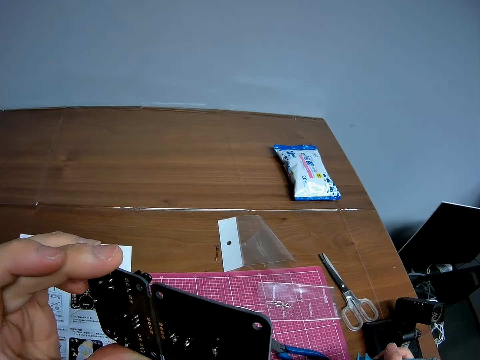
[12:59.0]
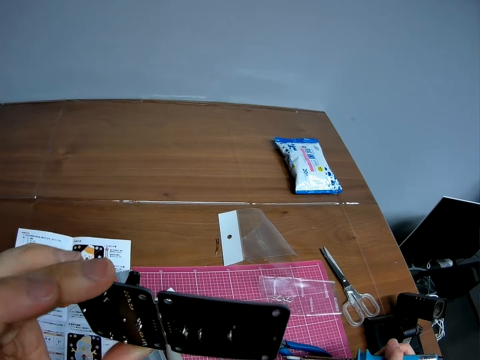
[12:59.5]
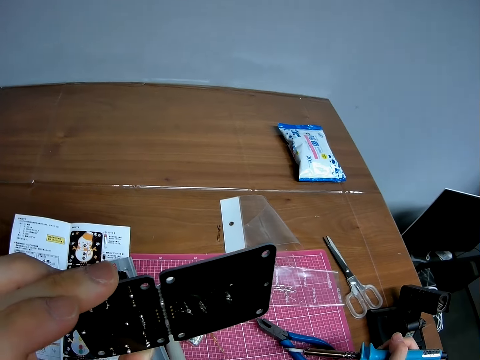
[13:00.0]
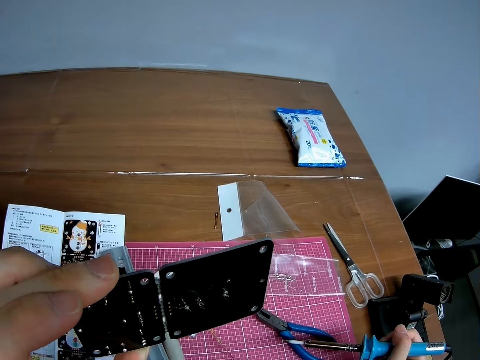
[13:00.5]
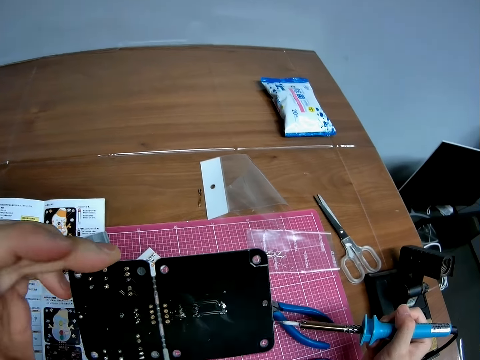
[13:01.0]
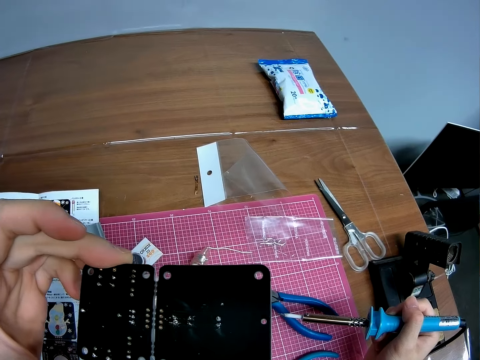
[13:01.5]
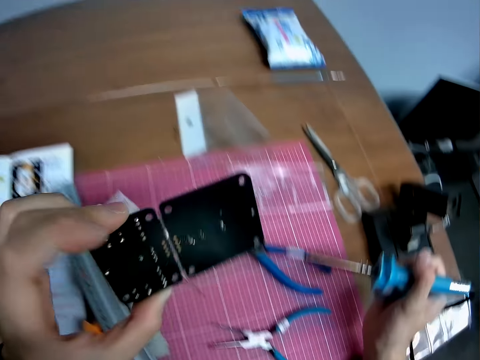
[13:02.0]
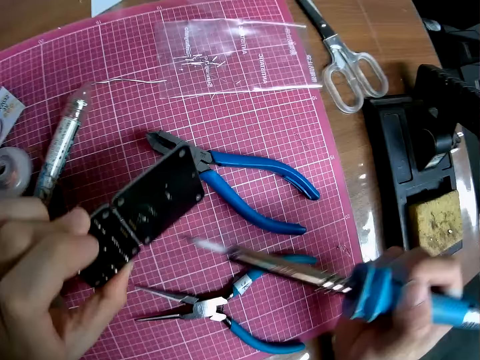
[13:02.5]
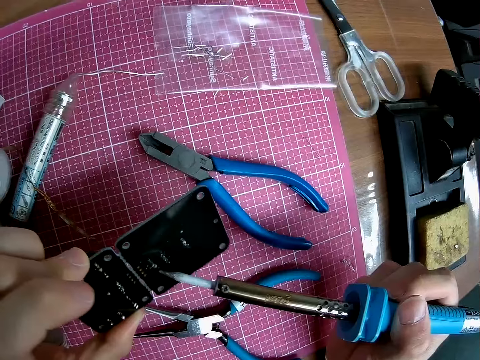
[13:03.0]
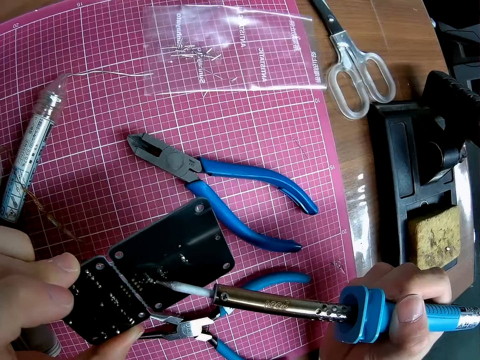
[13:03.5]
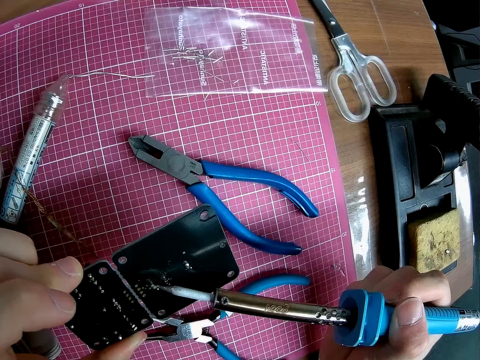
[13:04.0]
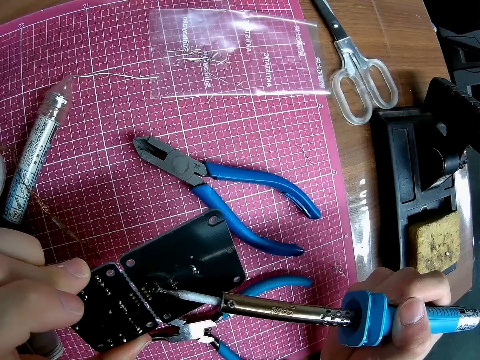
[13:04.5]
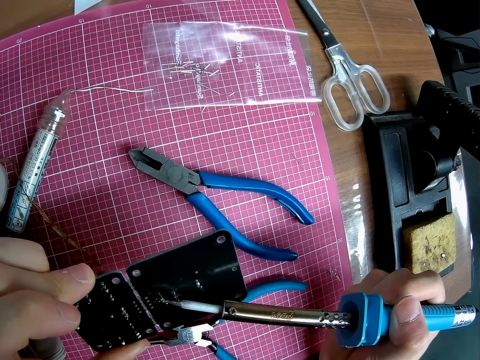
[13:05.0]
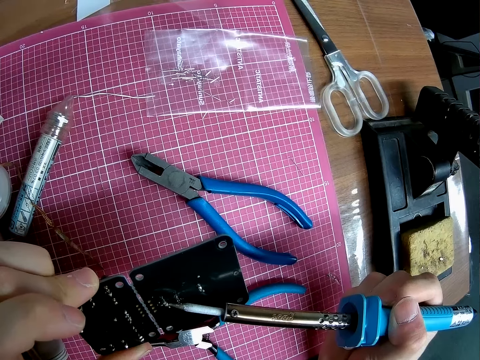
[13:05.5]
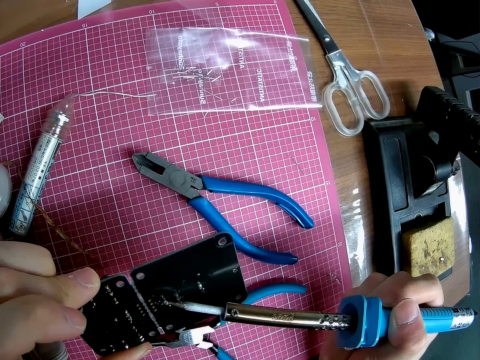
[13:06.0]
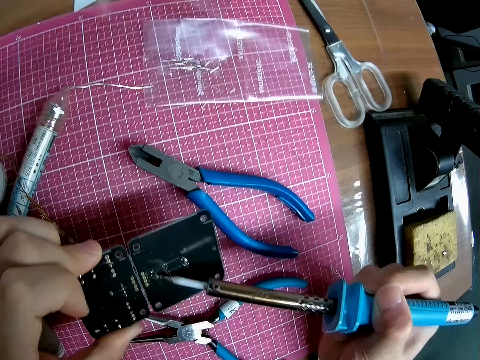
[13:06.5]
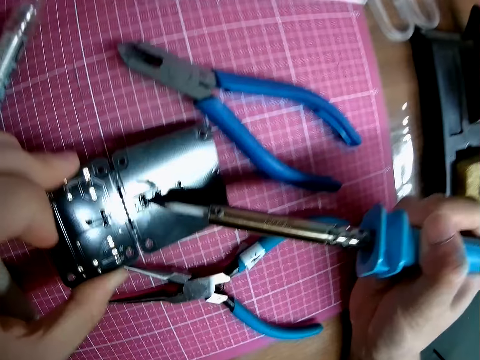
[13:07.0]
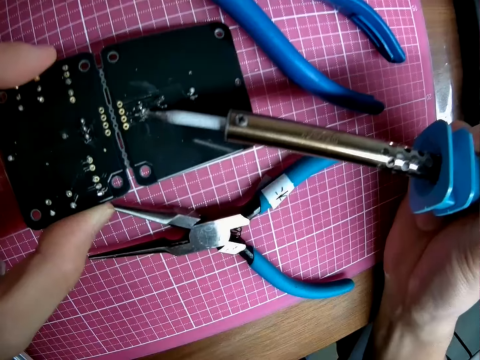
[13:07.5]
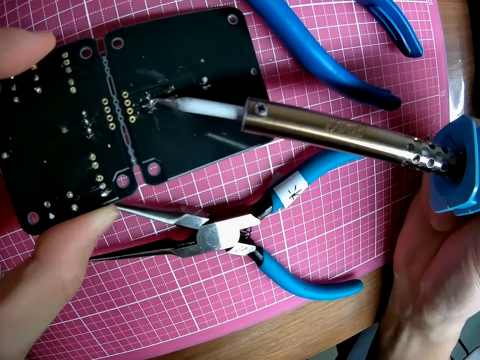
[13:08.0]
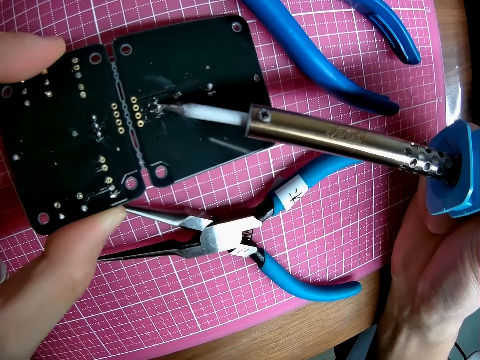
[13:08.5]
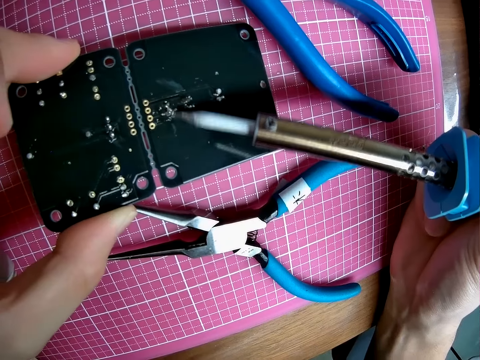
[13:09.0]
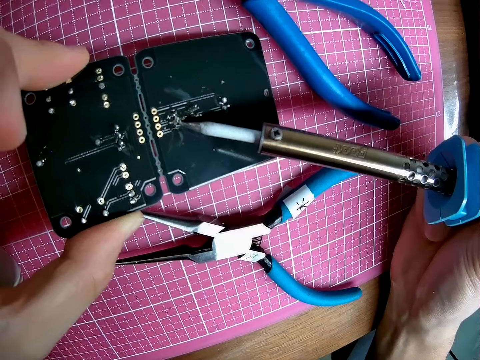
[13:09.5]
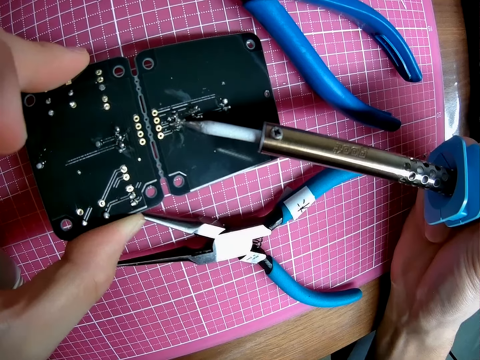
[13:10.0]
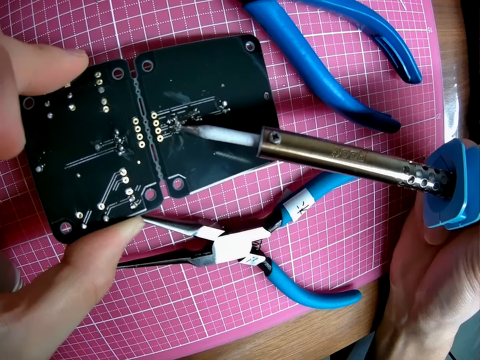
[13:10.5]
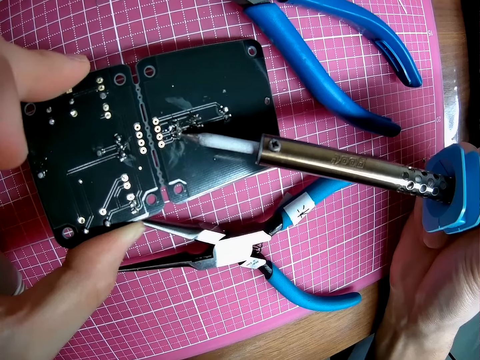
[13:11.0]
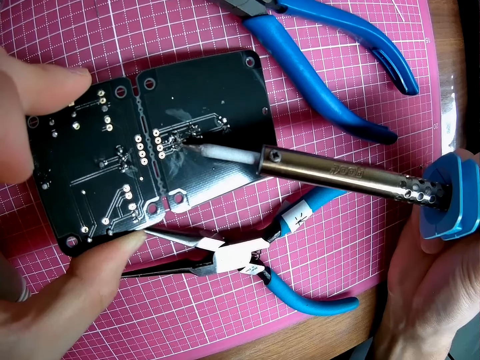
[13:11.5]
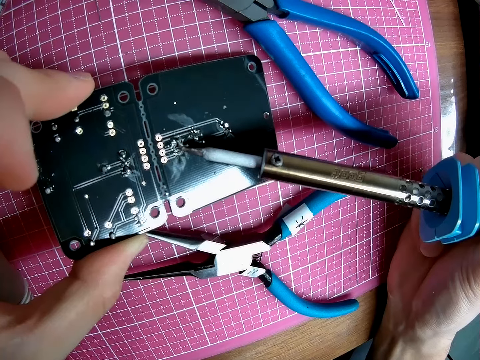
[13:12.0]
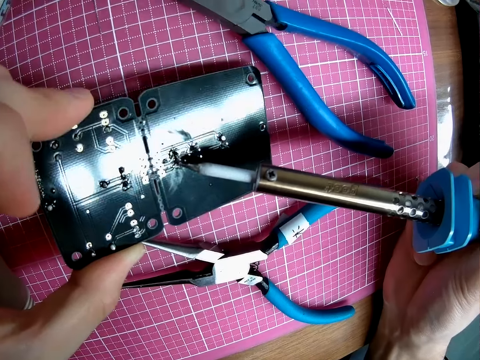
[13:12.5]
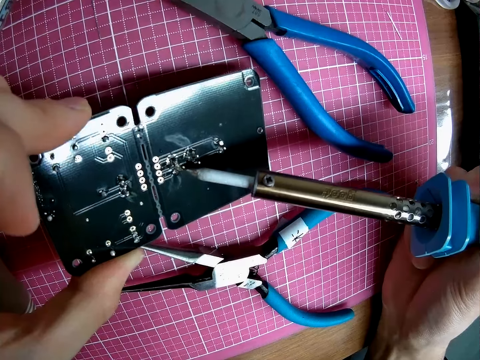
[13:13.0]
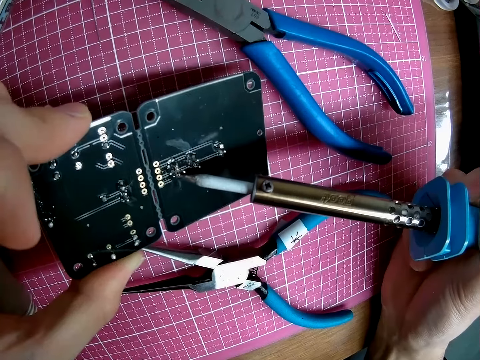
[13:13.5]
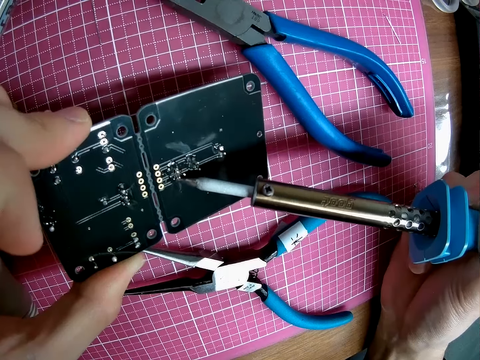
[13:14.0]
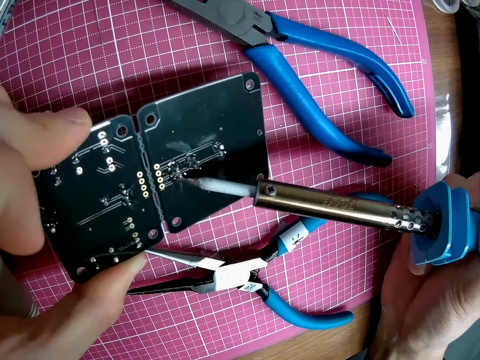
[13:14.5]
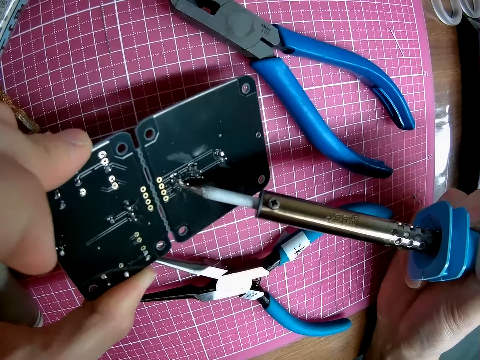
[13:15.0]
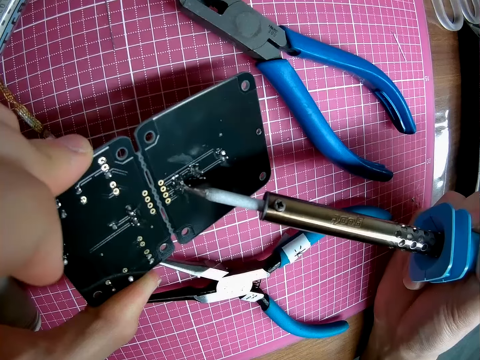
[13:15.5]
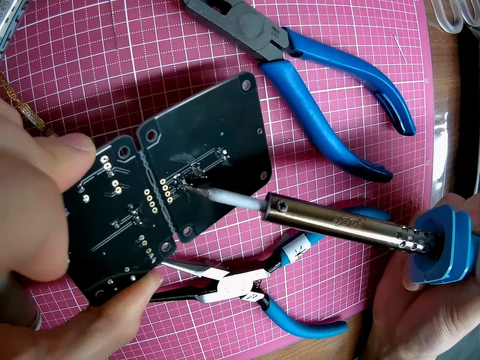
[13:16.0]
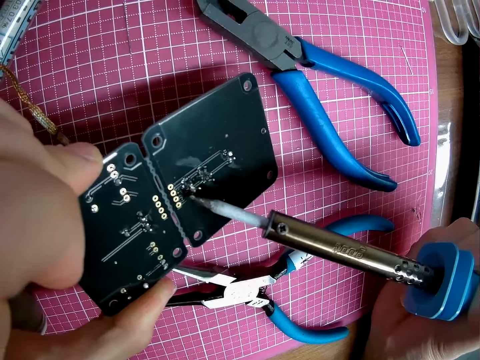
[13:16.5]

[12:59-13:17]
The camera wearer burns the solder wire remains with a soldering iron on the motherboard. They put the motherboard on the cutting mat. They burn the solder wire remains with the soldering iron on the motherboard. They turn the motherboard. They burn the solder wire remains with the soldering iron on the motherboard.

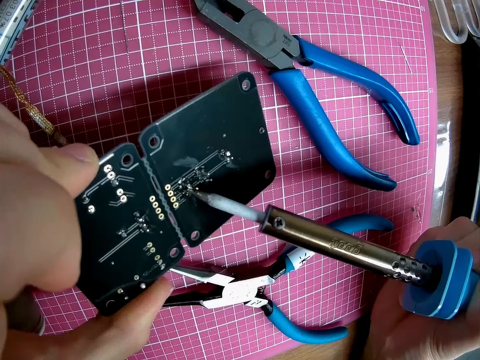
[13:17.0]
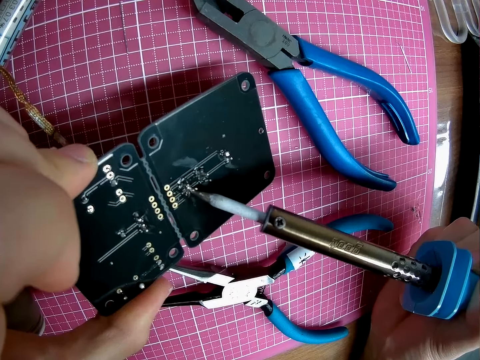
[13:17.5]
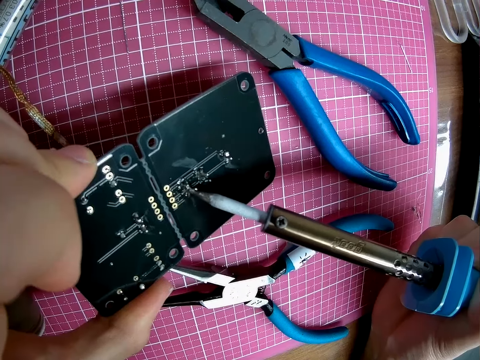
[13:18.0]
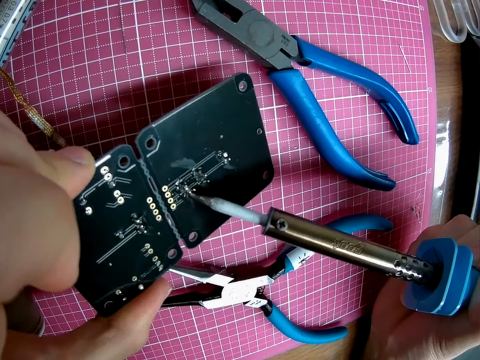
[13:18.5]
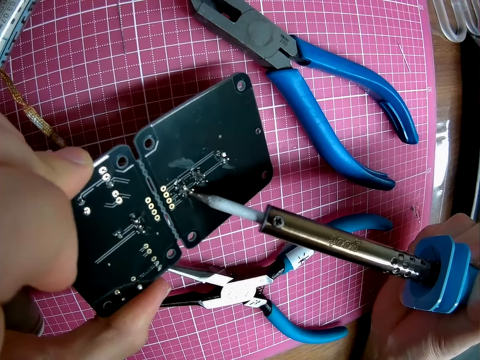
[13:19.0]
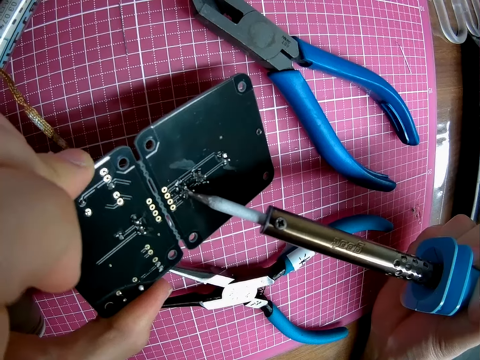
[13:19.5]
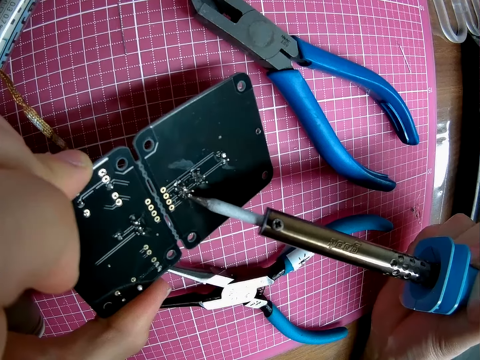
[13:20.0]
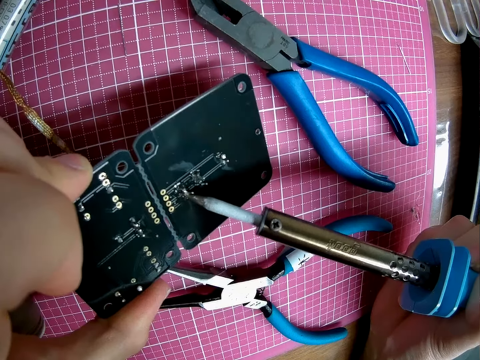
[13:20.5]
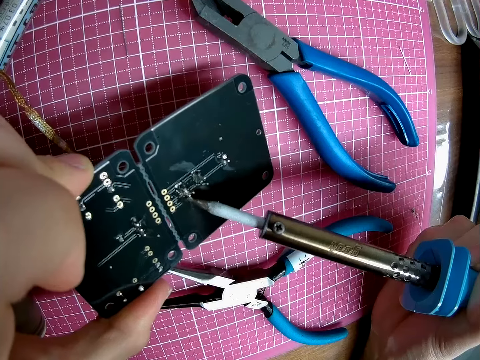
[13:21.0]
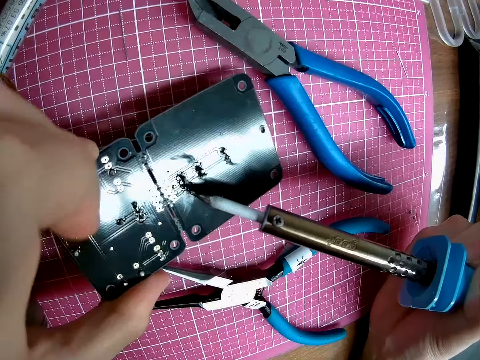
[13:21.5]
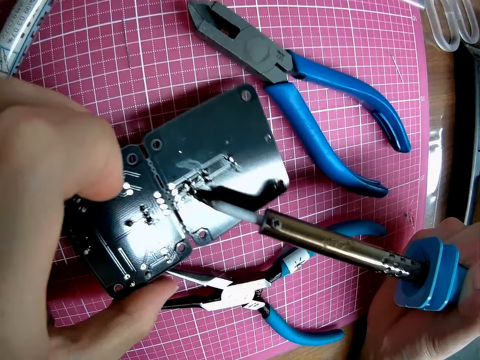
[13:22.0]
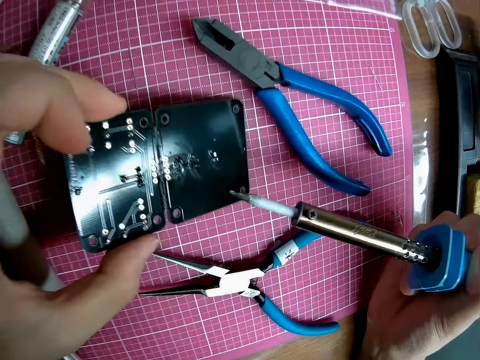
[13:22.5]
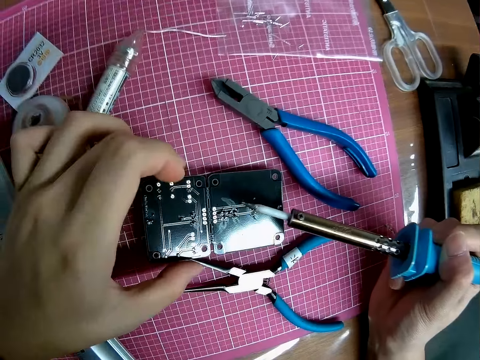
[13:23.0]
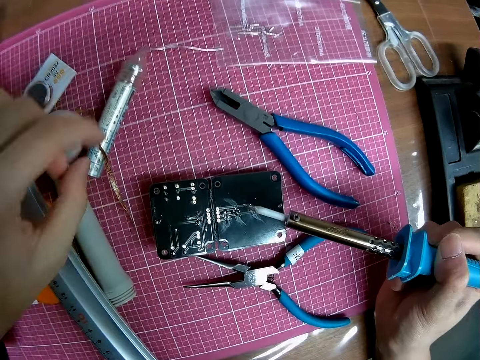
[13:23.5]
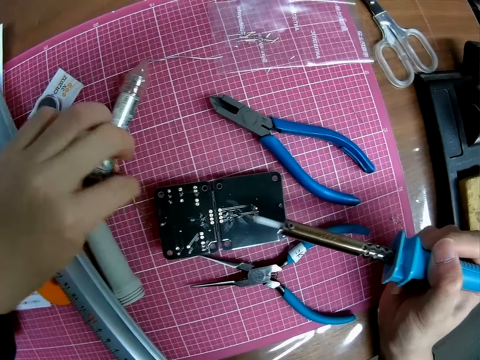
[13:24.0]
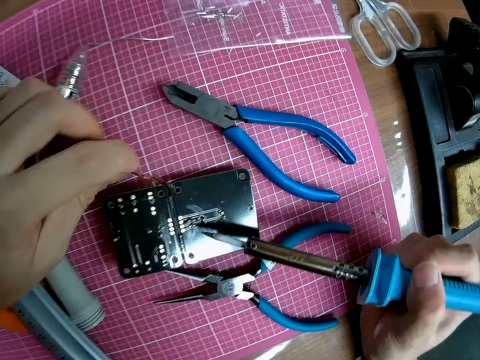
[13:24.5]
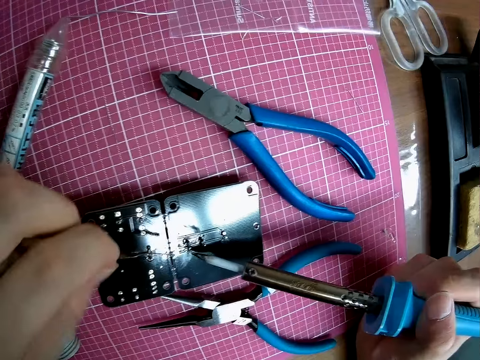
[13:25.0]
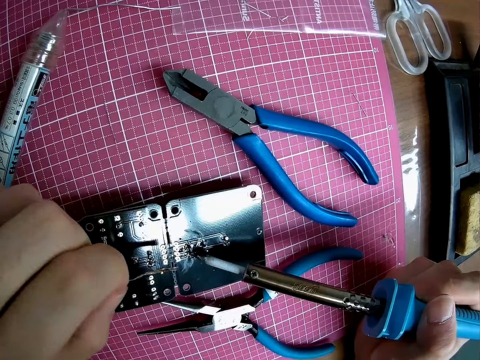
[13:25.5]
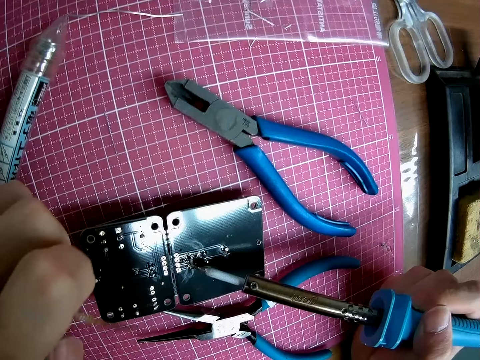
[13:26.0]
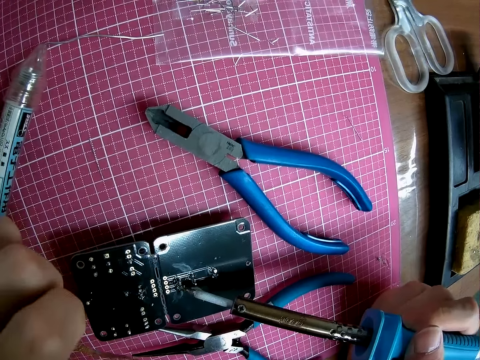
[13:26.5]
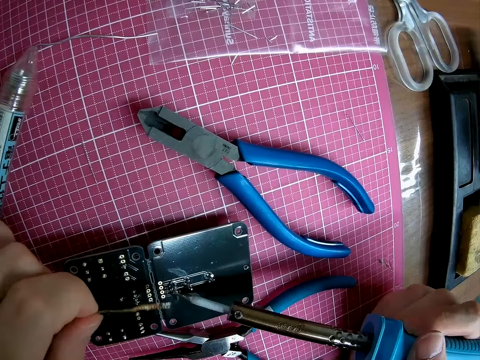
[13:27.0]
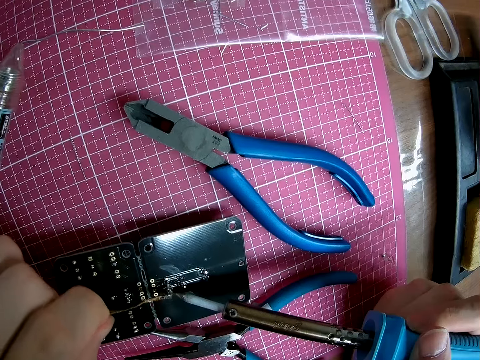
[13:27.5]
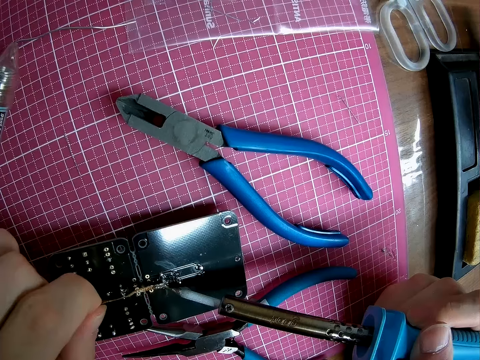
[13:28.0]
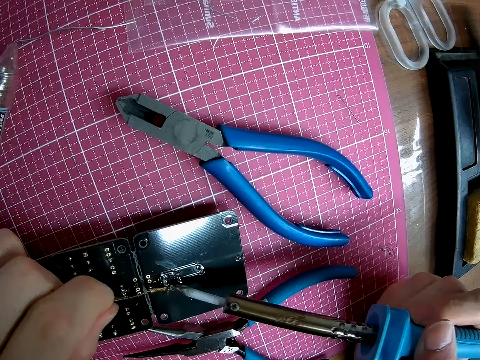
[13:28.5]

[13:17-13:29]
The camera wearer turns the motherboard. They put the motherboard on the cutting mat. They pick up a wire or copper foil from the cutting mat. They adjust the wire on the motherboard.
